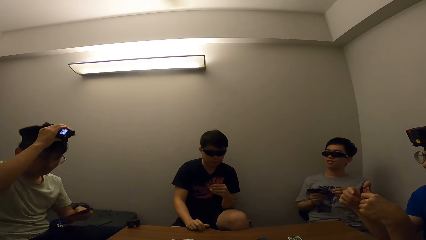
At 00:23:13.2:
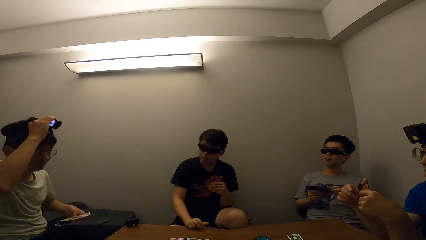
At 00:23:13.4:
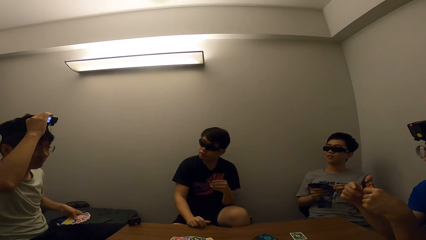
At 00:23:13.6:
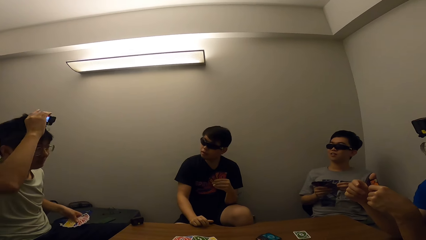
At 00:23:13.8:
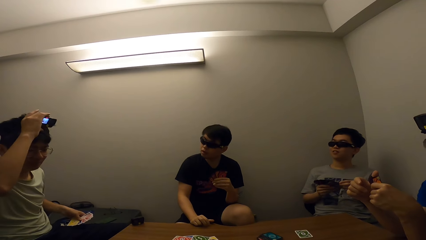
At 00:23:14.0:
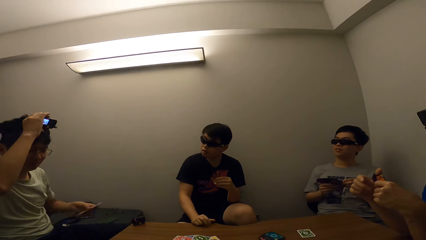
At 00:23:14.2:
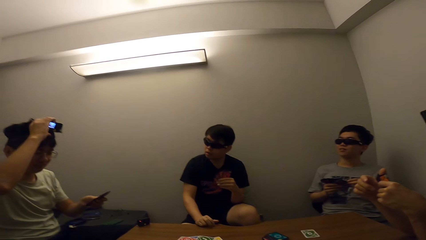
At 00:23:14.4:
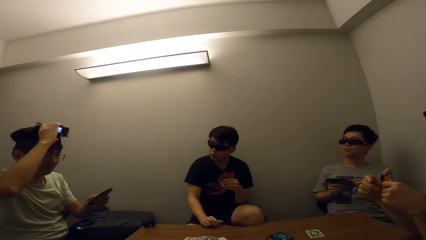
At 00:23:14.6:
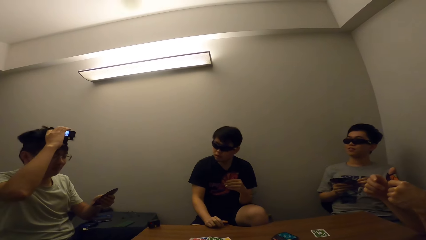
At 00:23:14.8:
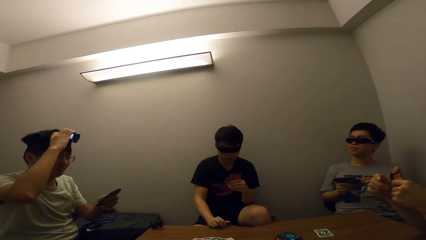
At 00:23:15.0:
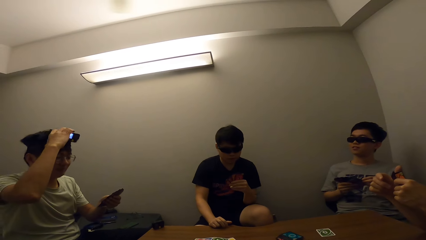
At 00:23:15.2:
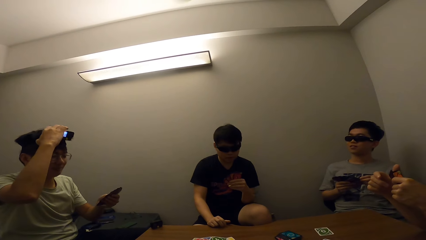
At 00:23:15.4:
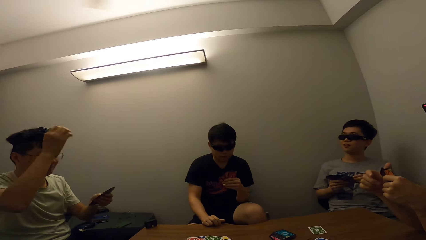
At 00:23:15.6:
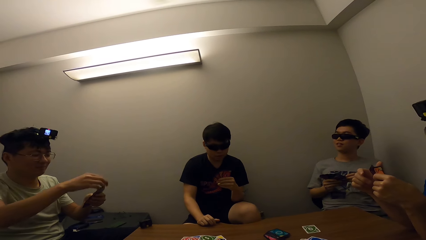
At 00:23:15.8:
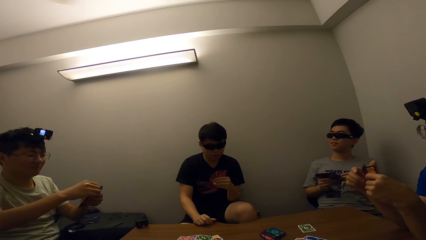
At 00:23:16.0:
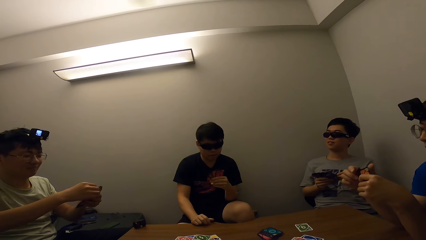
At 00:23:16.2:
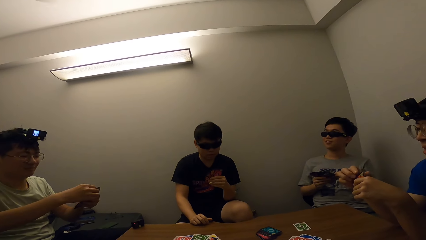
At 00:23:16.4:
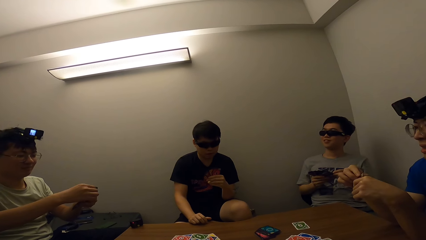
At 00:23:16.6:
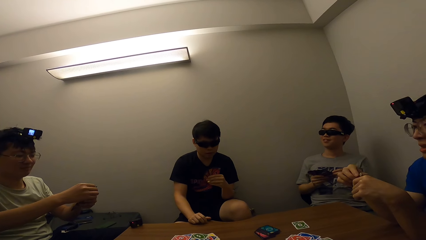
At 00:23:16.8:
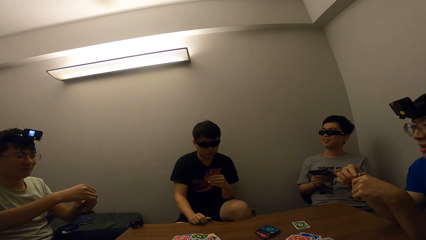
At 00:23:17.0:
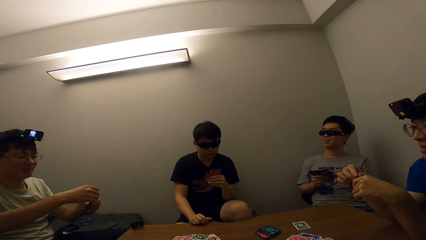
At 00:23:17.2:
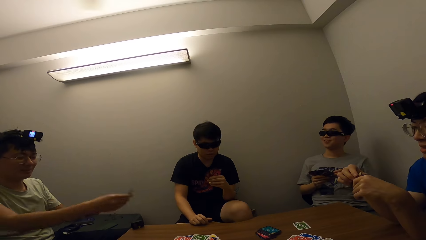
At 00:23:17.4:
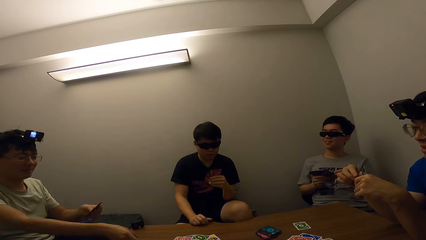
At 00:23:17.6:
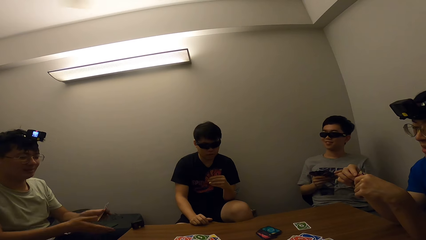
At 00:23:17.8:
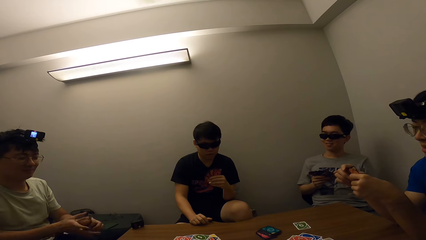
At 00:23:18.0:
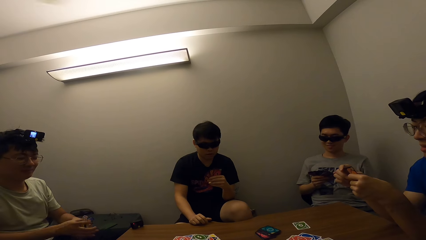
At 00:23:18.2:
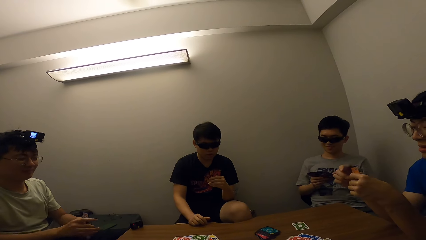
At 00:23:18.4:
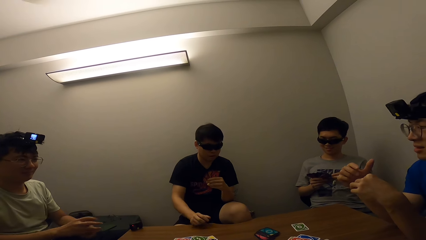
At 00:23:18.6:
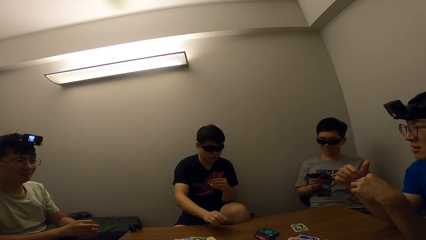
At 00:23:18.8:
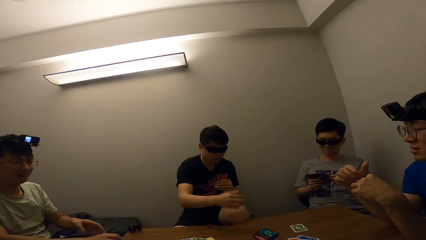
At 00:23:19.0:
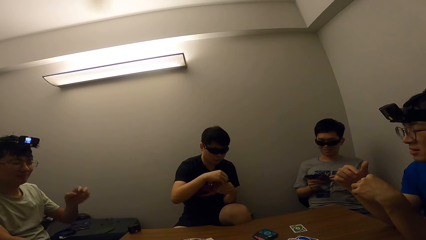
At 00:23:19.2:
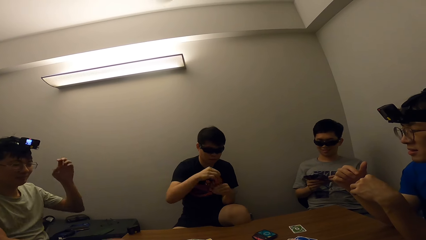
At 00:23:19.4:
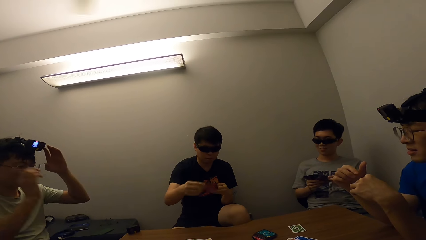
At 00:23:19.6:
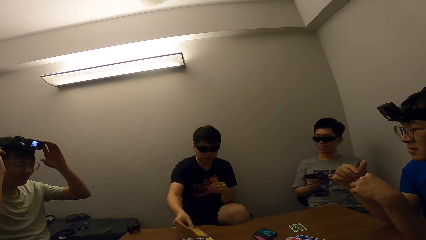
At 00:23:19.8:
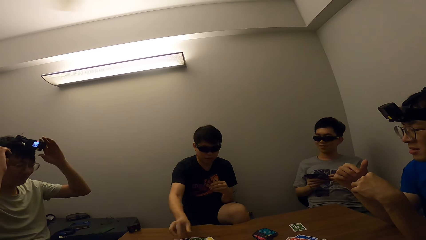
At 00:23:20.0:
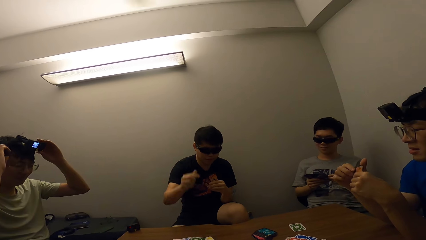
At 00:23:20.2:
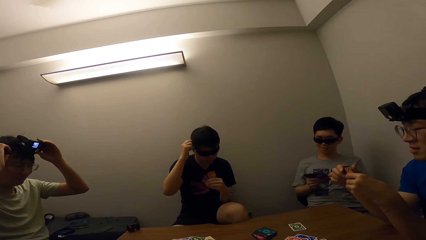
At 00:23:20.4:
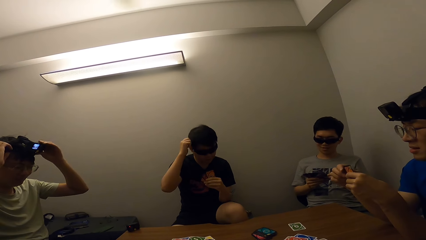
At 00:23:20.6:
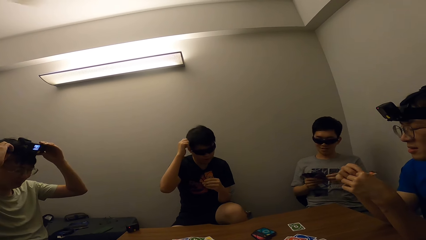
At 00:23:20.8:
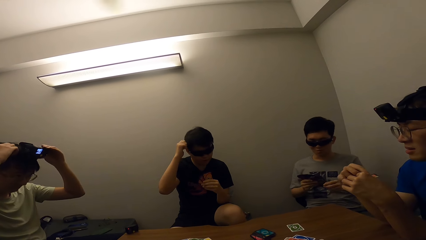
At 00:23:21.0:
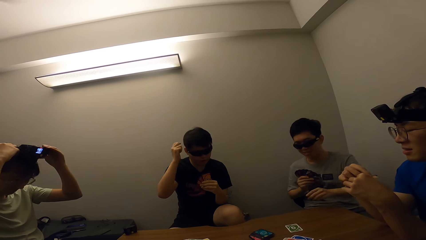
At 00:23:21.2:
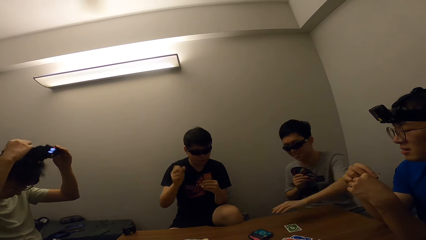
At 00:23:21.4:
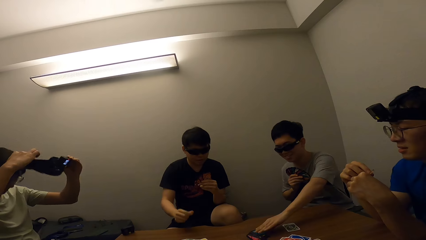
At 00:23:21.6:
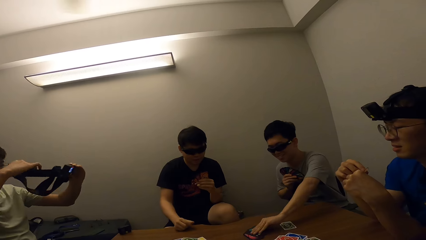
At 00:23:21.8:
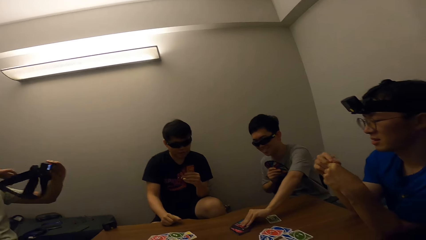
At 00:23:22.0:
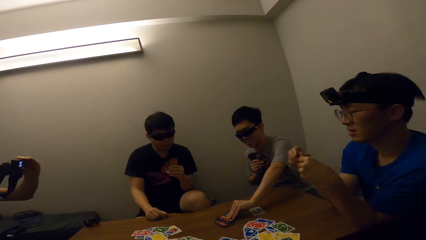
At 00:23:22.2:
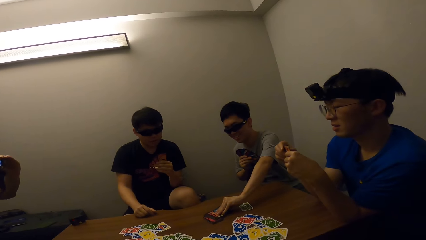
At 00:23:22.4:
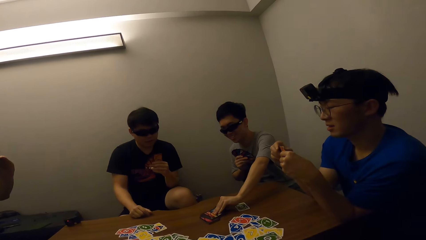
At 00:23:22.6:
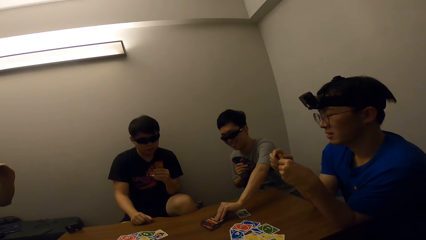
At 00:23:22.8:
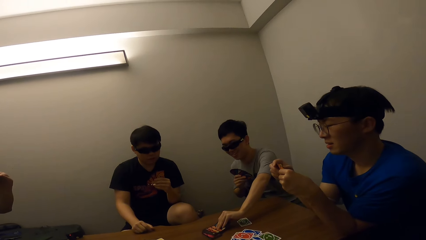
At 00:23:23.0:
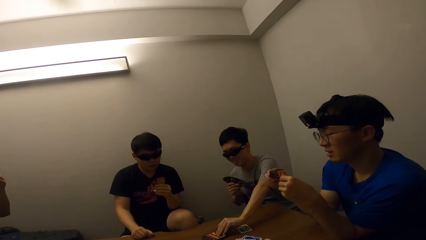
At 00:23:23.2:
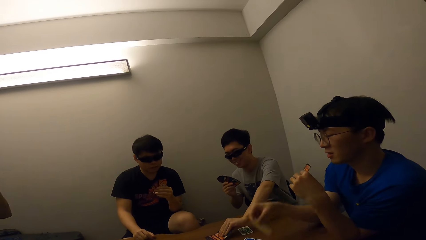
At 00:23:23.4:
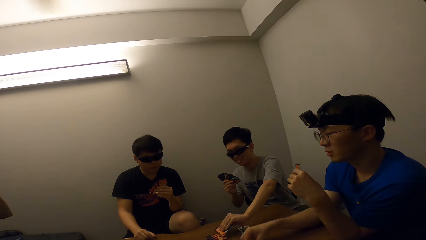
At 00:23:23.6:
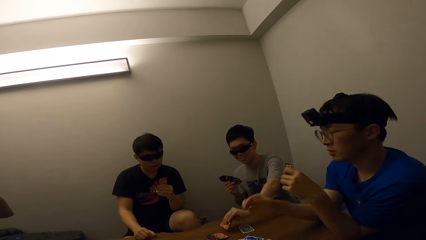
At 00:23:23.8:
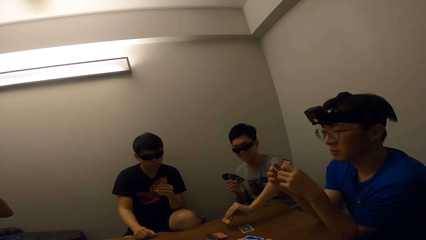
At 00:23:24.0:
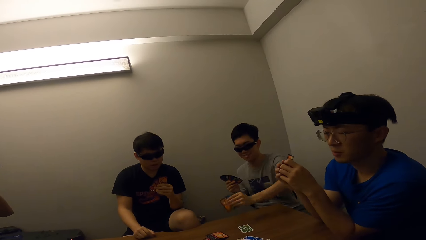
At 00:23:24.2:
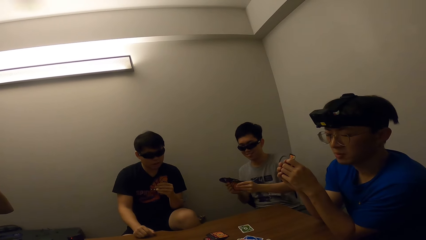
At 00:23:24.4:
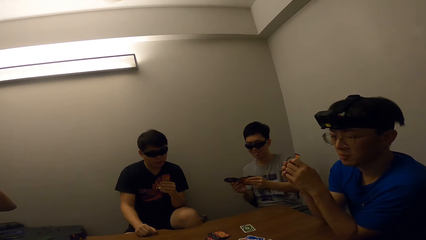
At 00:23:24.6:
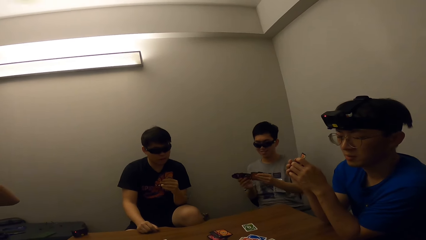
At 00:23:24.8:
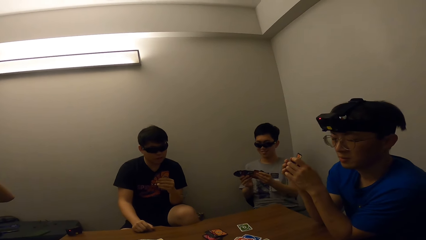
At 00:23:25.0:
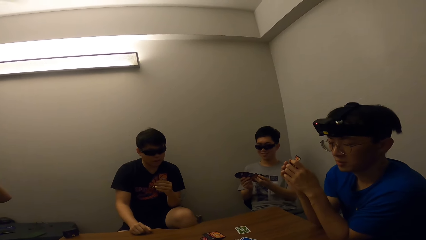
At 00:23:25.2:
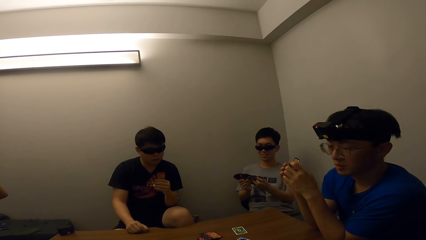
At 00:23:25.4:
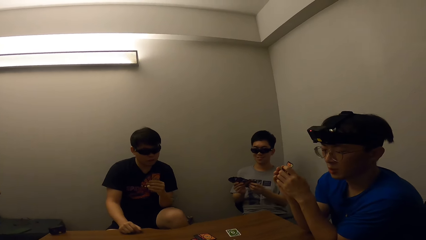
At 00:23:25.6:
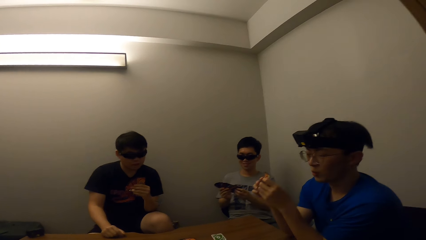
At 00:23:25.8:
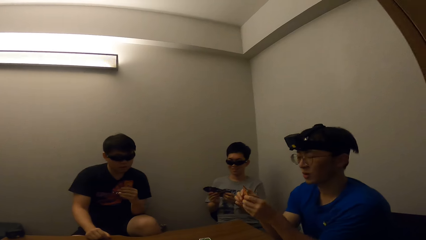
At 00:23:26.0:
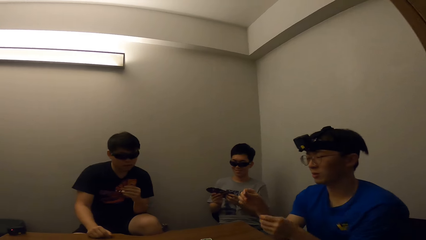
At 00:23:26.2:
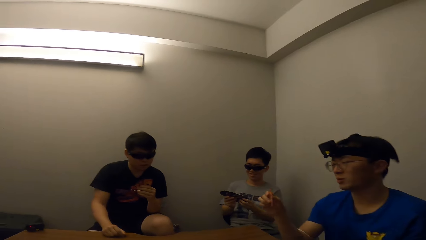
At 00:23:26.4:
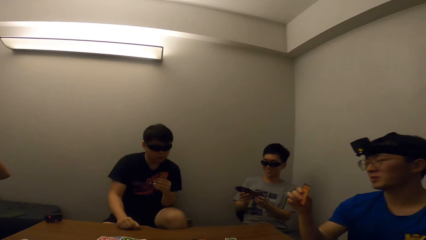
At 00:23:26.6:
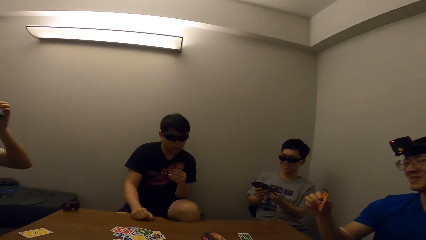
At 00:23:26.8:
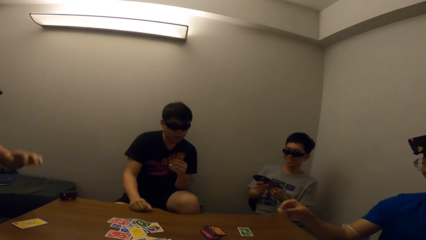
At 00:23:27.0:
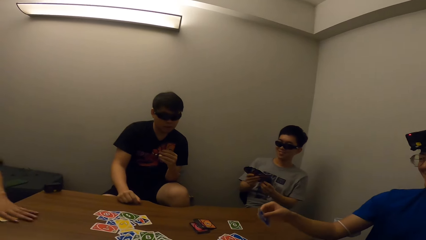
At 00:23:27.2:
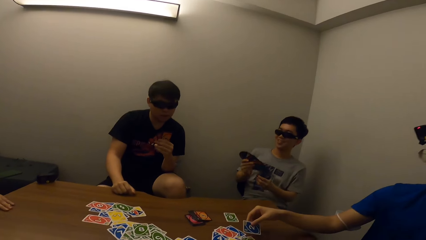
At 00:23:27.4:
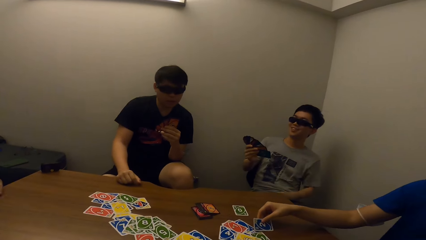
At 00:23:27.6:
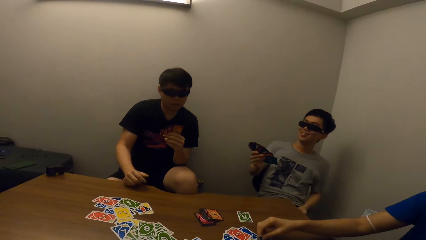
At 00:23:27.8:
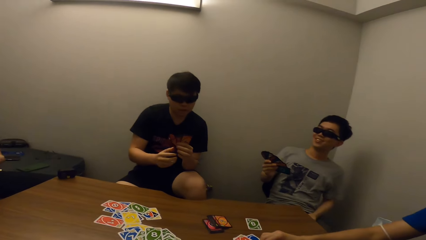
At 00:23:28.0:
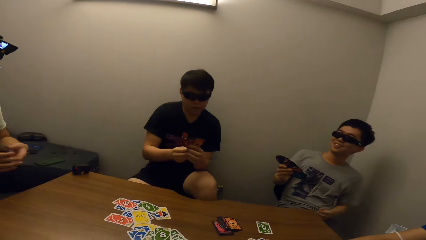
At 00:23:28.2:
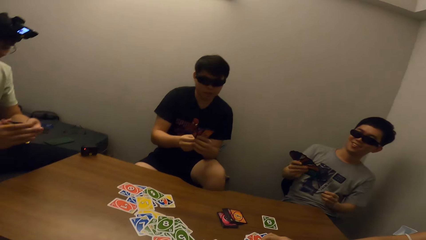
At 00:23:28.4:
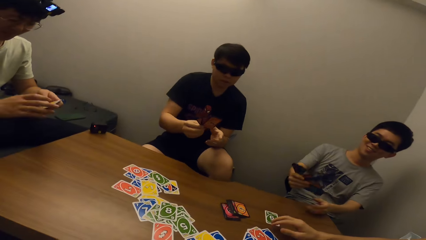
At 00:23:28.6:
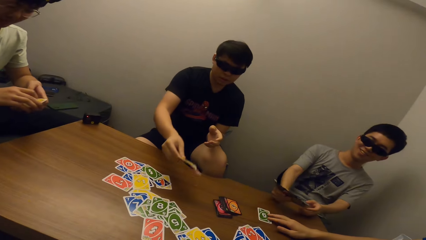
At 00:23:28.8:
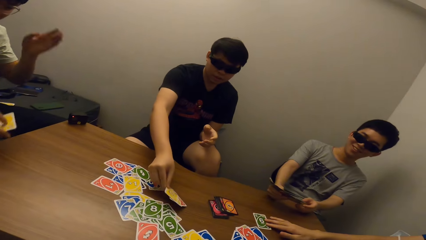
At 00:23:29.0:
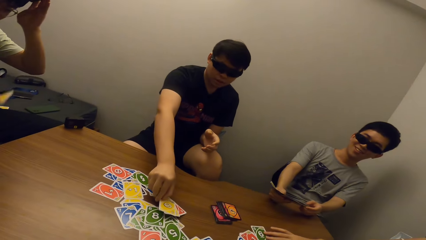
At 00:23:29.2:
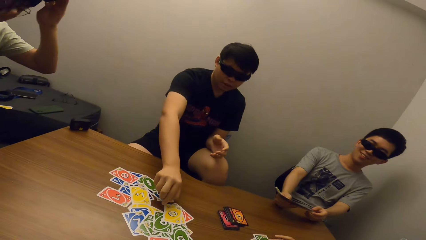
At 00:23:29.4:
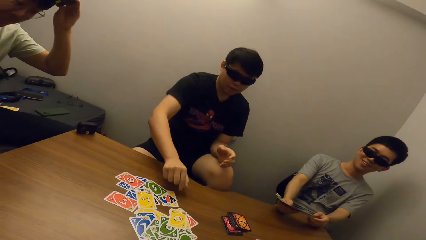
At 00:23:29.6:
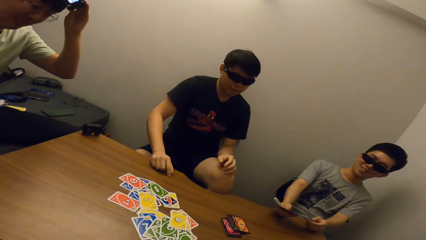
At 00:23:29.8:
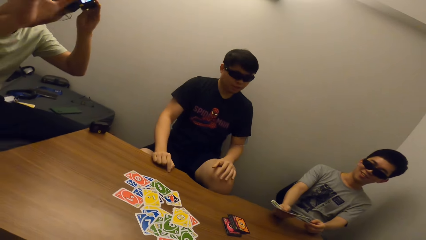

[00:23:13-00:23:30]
A man touches the camera. The man holds the card. The man plays the card. Another man picks up the card. The first man touches the camera. The second man plays the card and adjusts the camera. A third man picks up the card. The first man removes the camera. A person puts down the card. The third man picks up the card. The person puts down the card. The third man holds the card. The second man drops his card on the table.
